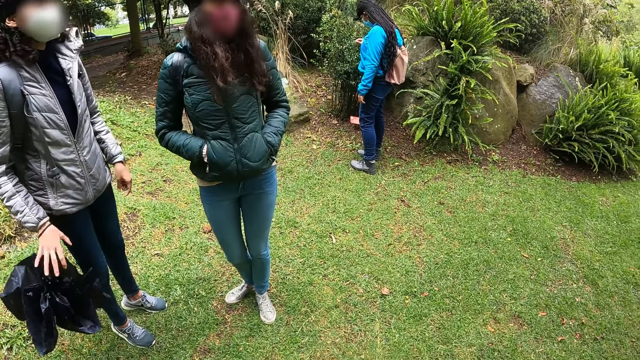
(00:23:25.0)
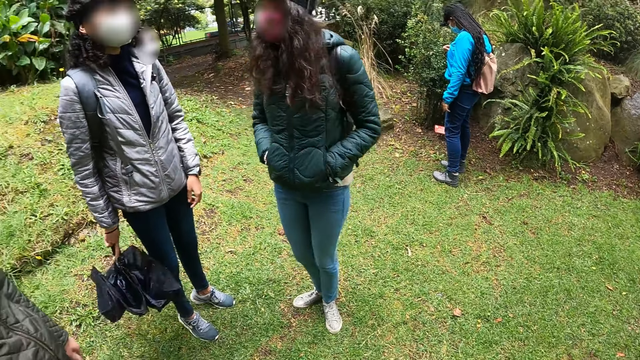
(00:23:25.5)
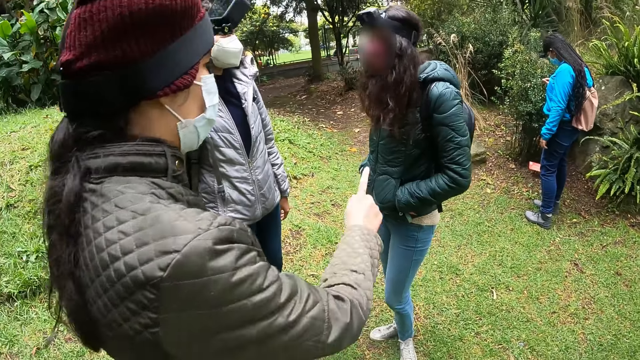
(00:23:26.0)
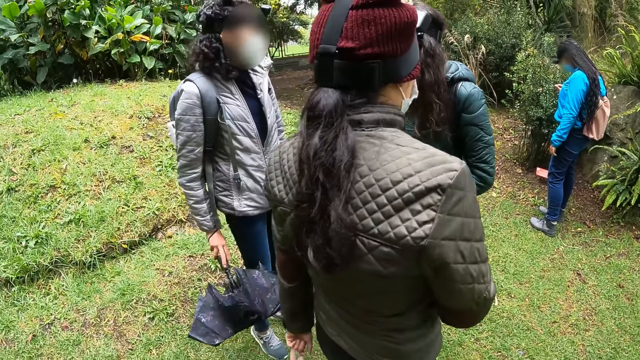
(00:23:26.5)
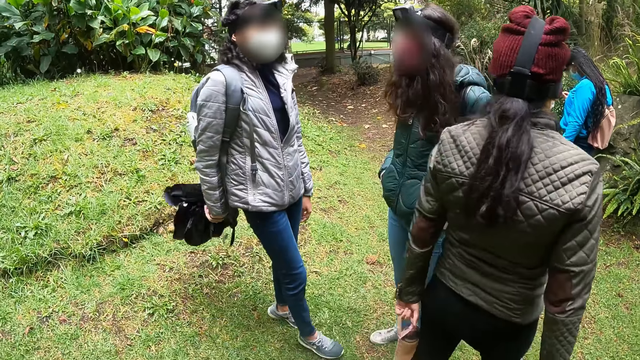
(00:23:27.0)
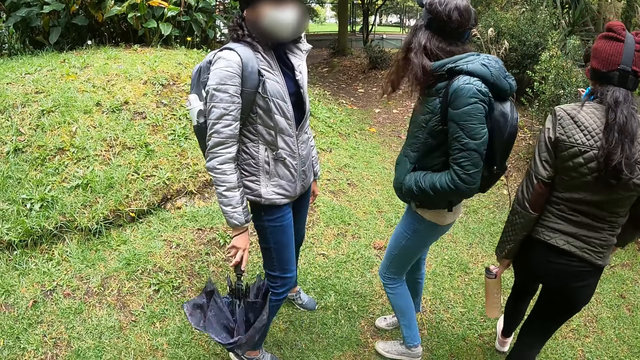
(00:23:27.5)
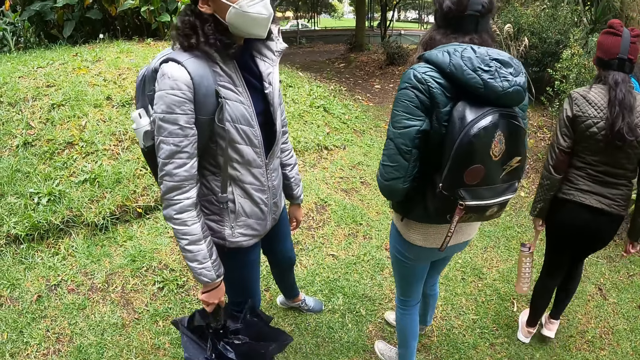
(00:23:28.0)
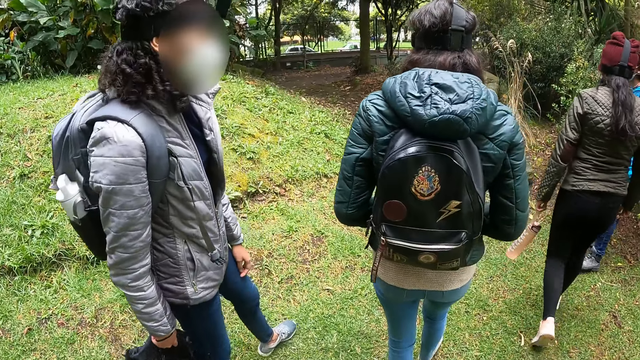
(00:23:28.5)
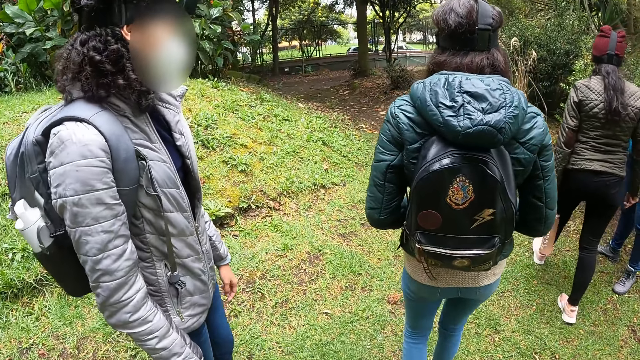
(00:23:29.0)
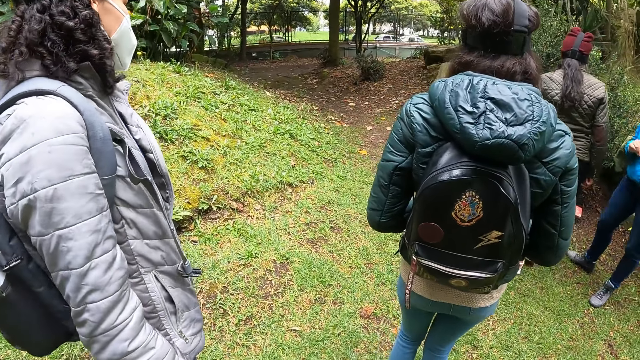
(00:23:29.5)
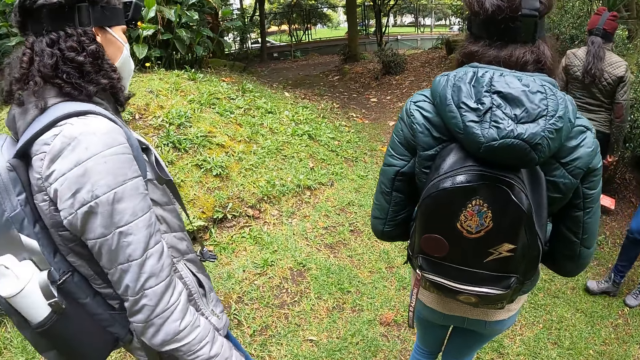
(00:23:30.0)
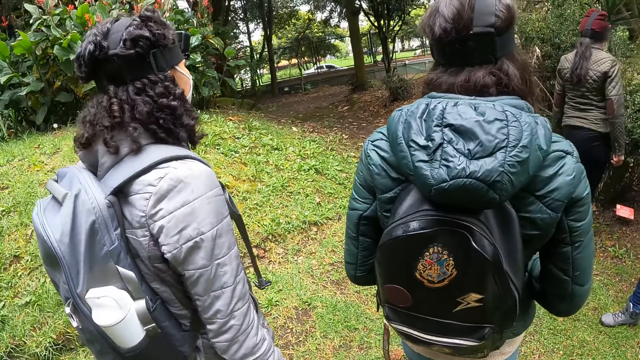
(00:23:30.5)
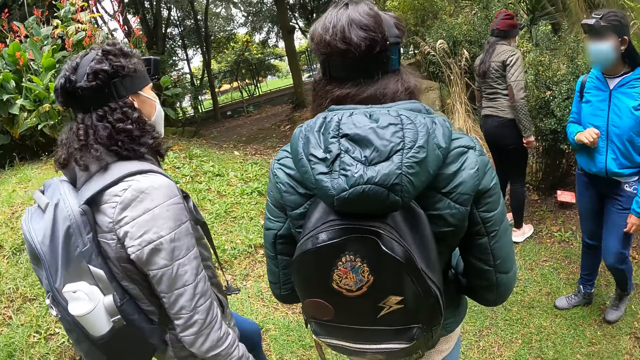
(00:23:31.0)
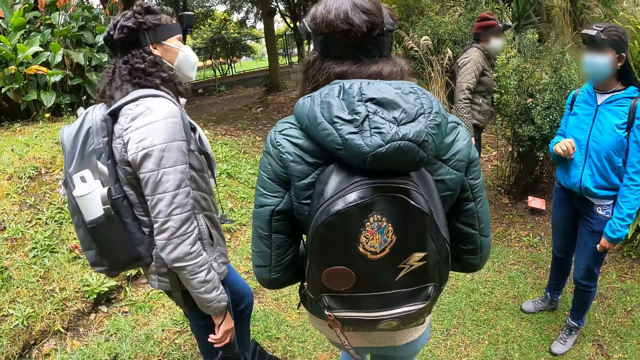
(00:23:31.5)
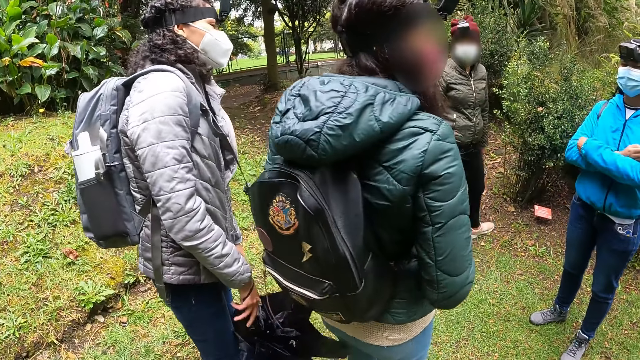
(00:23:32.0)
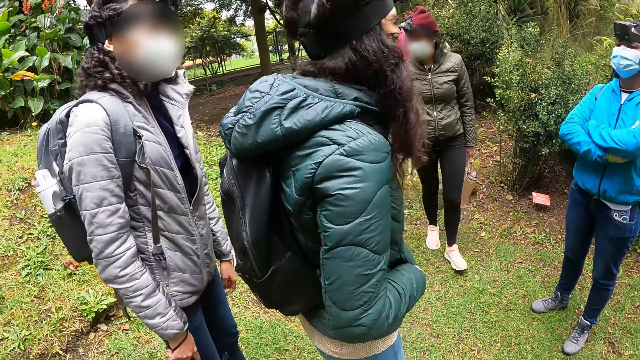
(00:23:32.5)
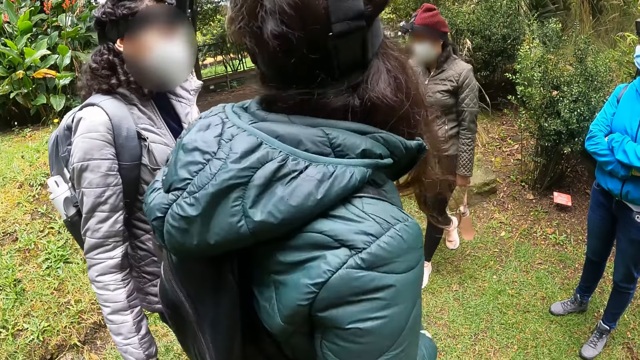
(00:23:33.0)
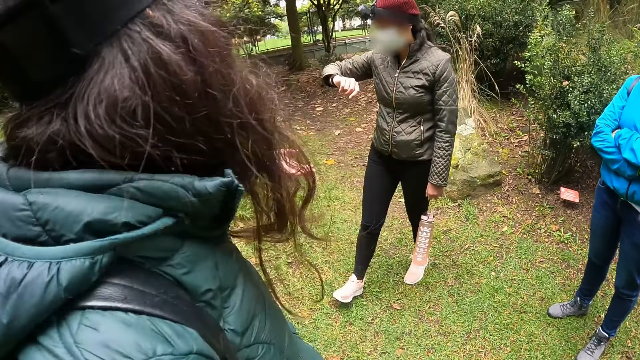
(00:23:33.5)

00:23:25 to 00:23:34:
The camera wearer looks around. They move around the park.

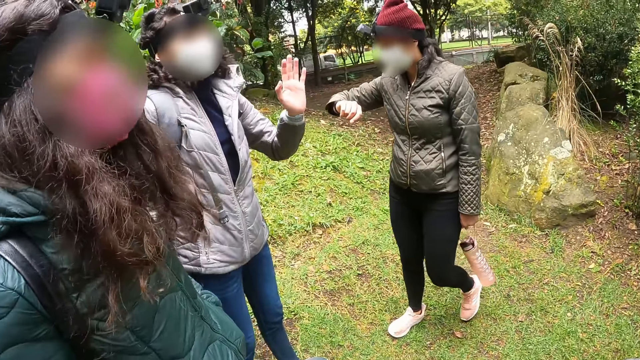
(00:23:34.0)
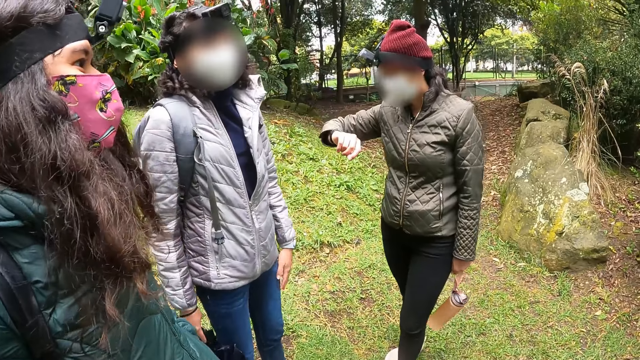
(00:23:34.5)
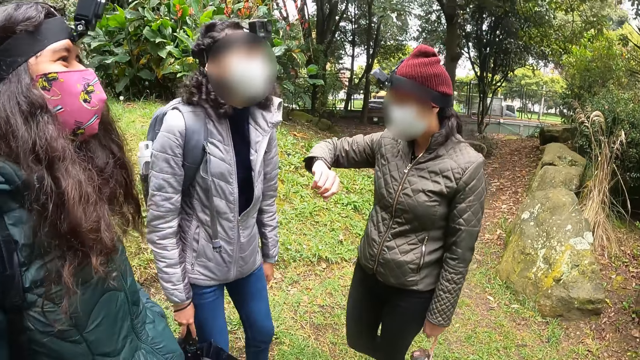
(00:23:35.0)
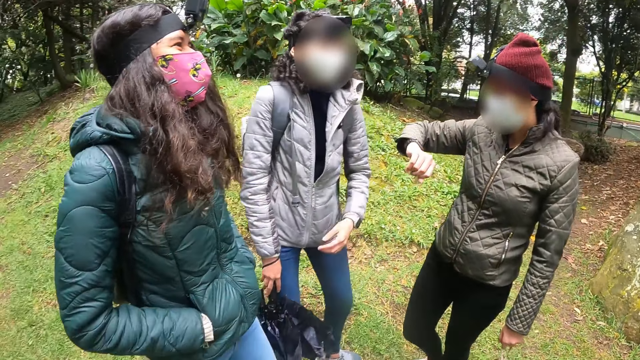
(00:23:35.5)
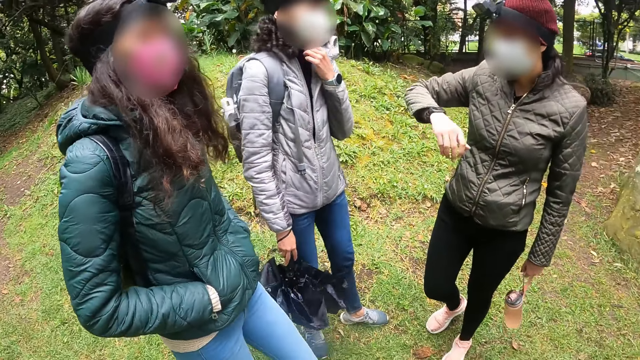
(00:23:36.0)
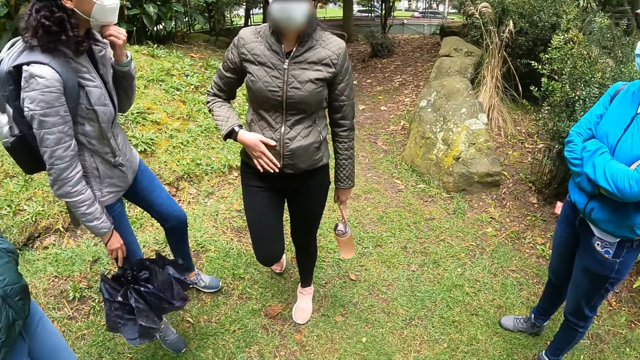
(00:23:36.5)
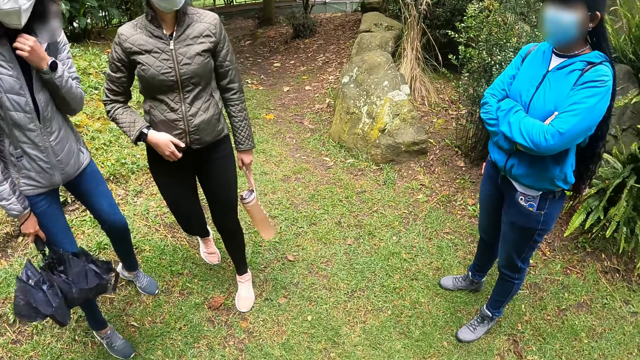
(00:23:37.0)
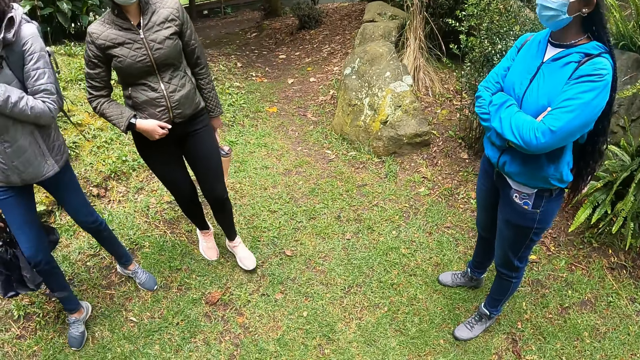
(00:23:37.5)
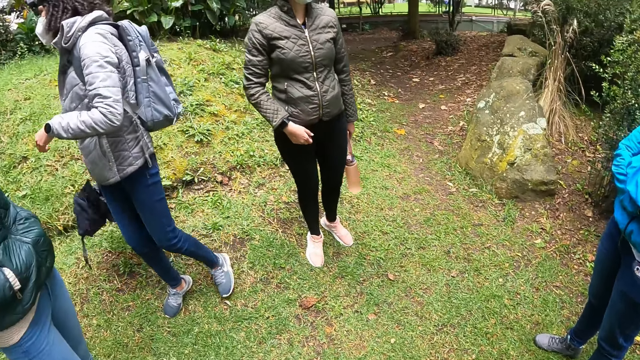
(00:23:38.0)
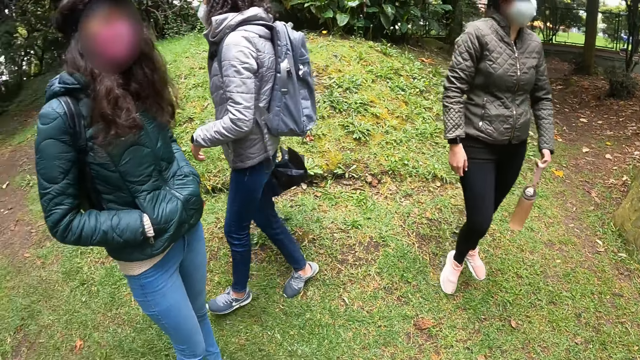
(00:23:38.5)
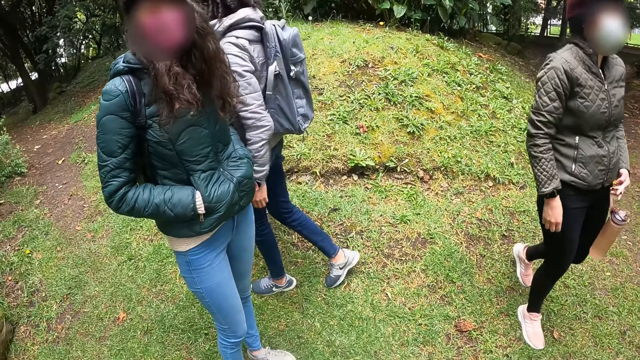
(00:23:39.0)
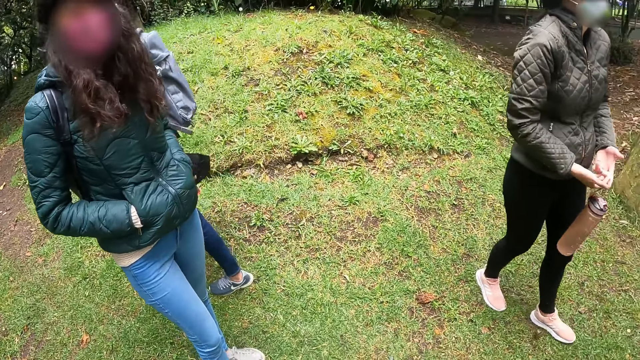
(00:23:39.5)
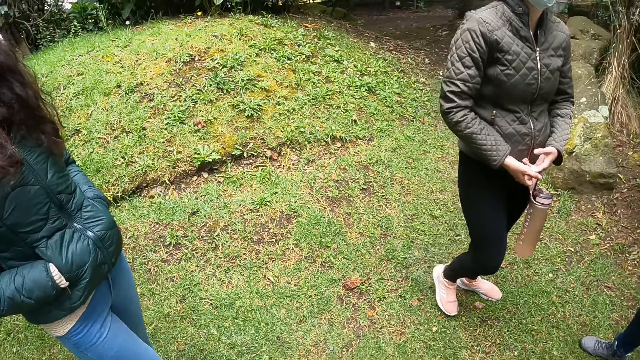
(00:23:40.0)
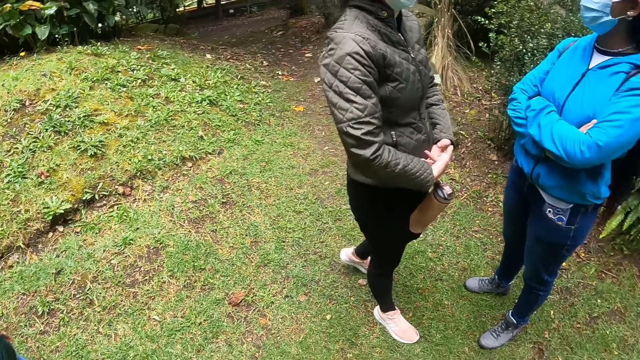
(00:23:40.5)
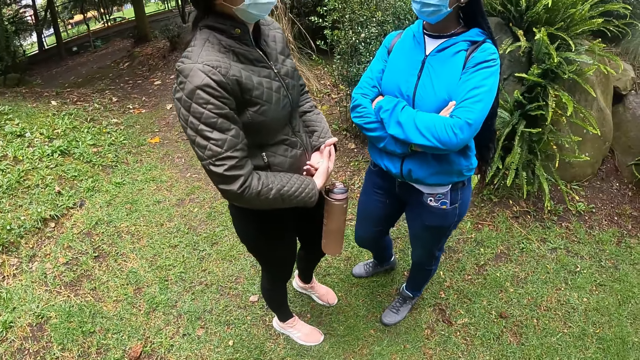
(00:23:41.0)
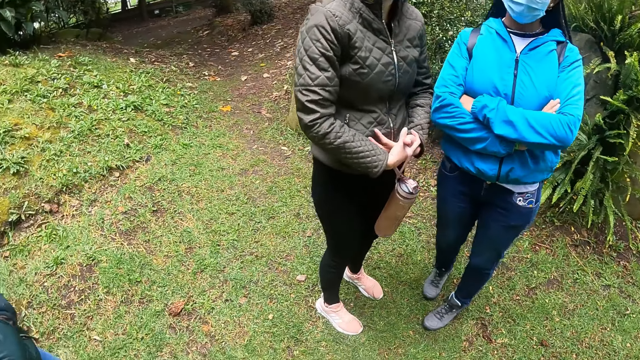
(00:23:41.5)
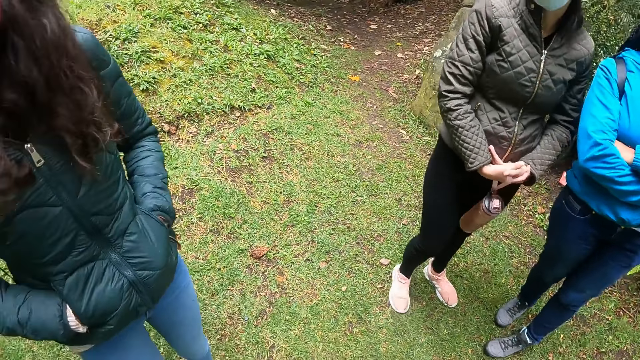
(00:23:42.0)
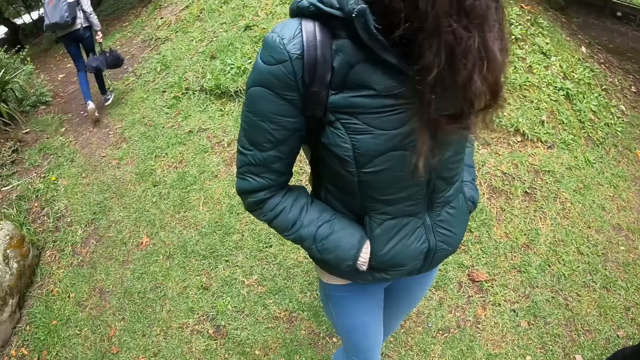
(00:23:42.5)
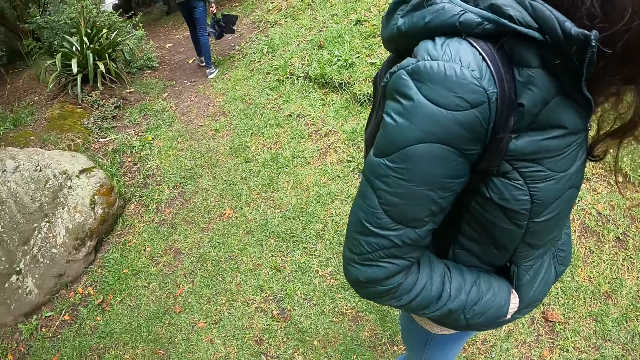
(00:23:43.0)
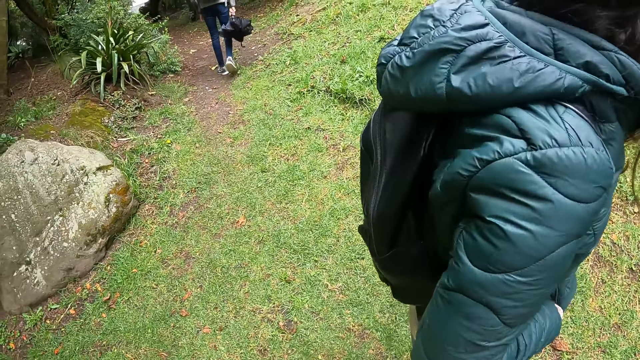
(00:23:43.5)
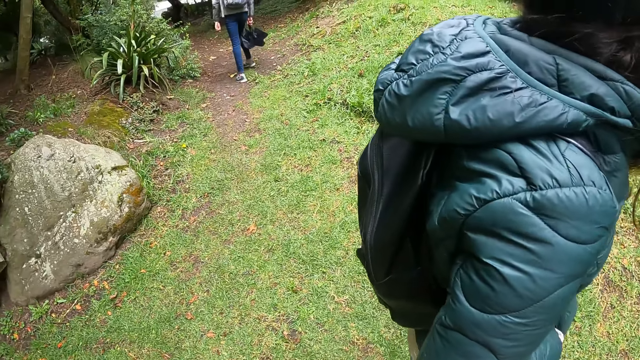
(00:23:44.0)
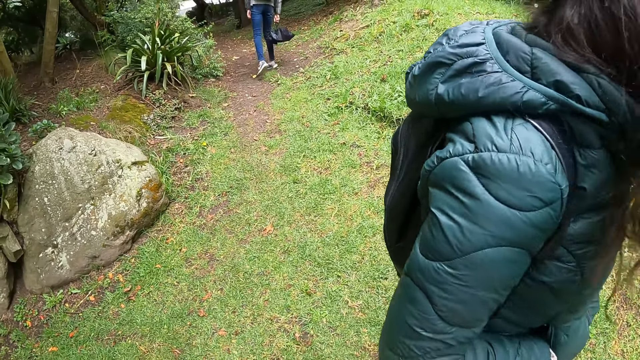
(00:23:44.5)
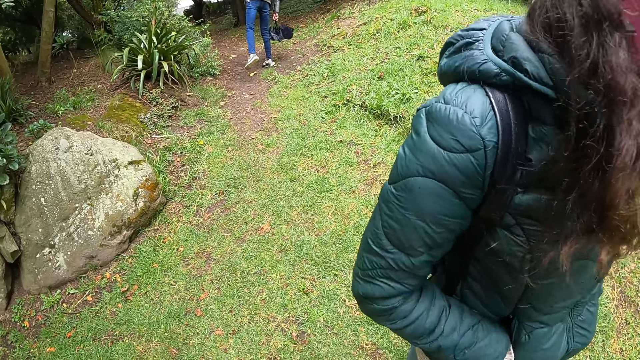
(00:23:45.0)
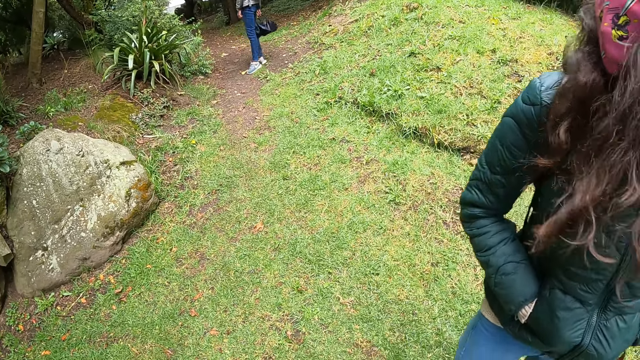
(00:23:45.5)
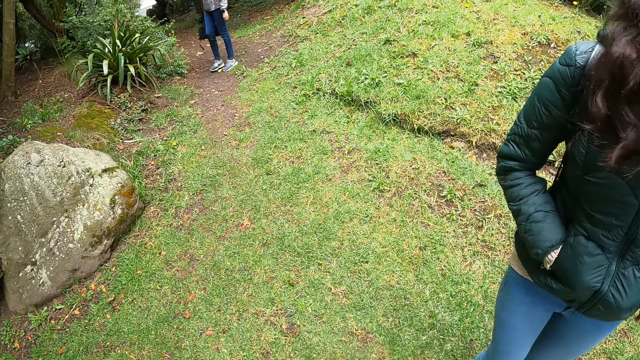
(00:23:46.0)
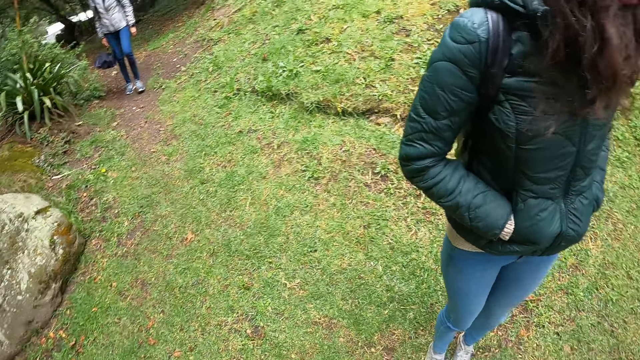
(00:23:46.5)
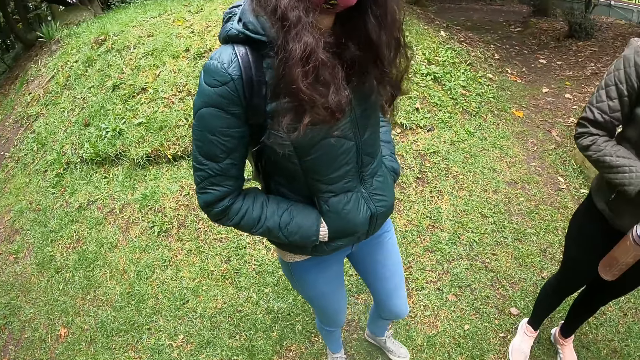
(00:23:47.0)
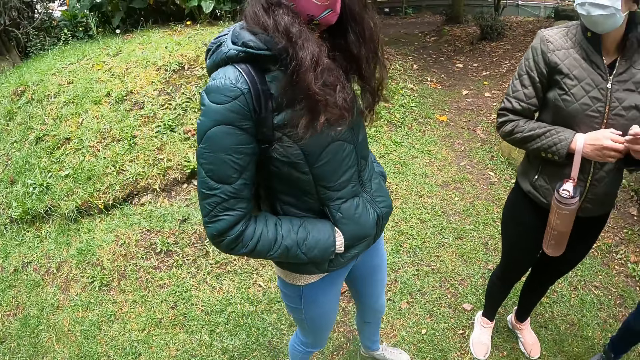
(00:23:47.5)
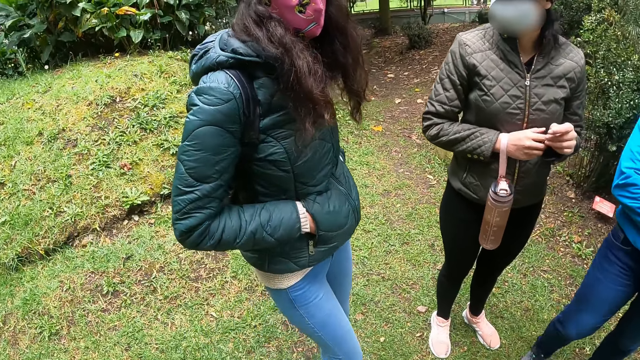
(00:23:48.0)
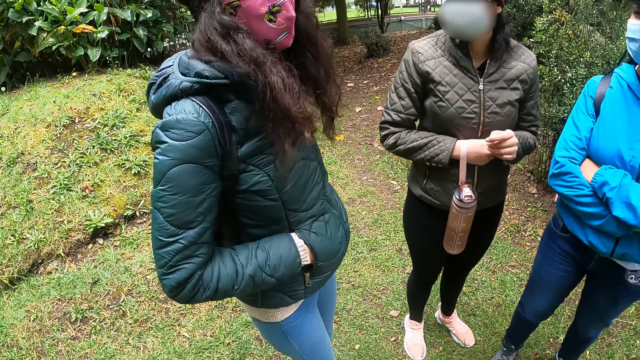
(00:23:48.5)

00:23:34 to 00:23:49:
A woman adjusts a face mask on her face with her left hand. The camera wearer looks around. Another woman holds the water flask with both hands. She holds the water flask with her right hand.
